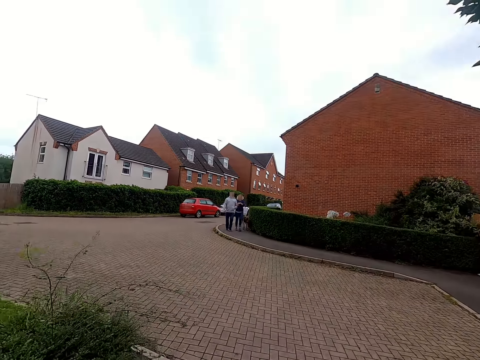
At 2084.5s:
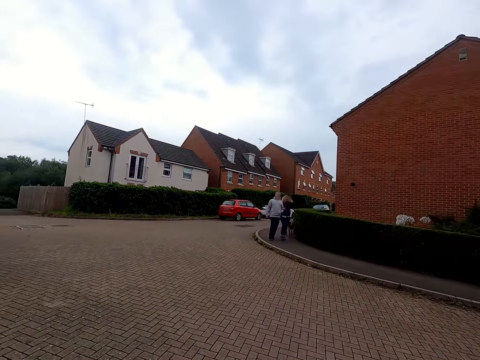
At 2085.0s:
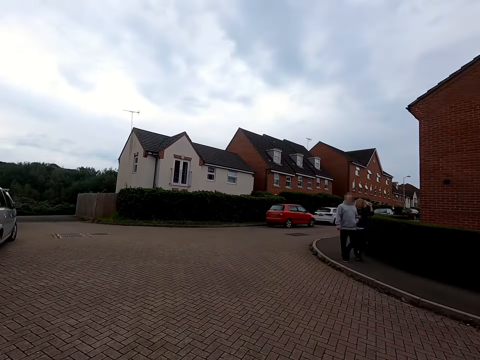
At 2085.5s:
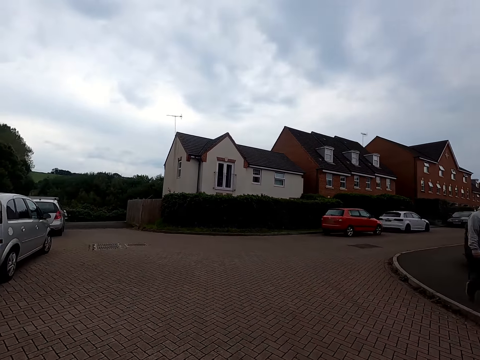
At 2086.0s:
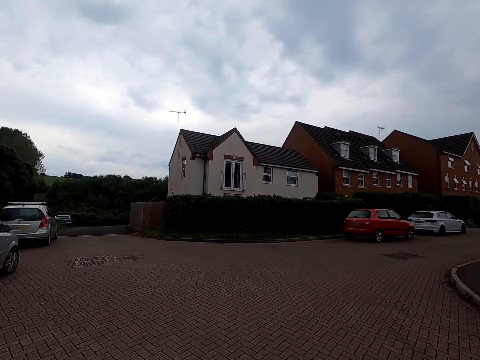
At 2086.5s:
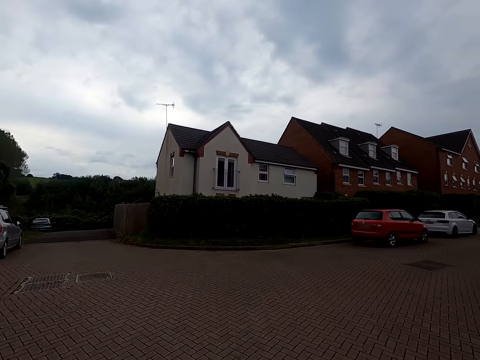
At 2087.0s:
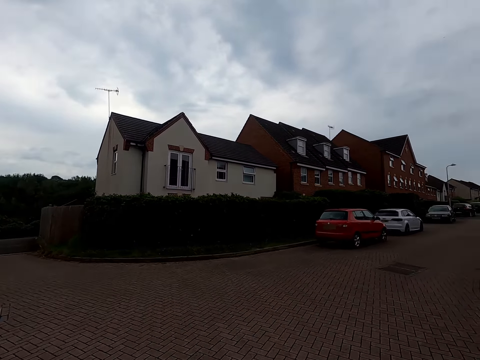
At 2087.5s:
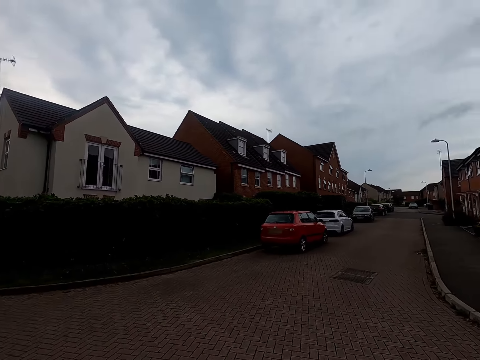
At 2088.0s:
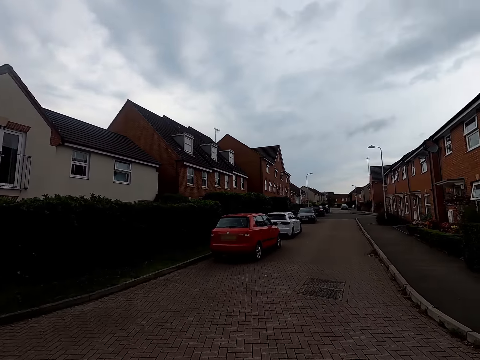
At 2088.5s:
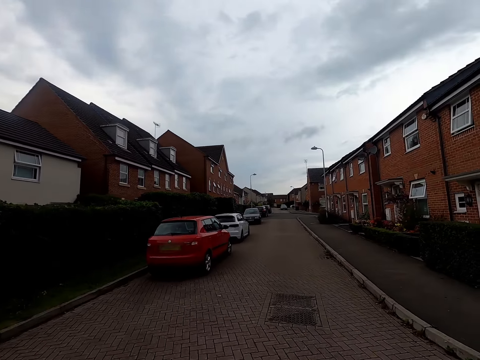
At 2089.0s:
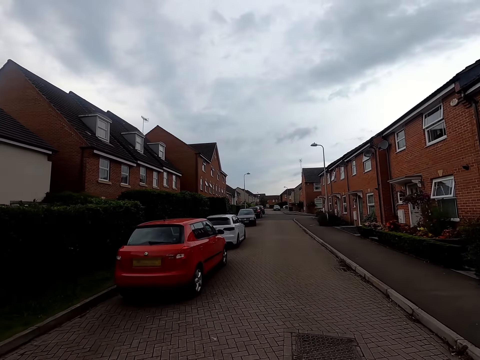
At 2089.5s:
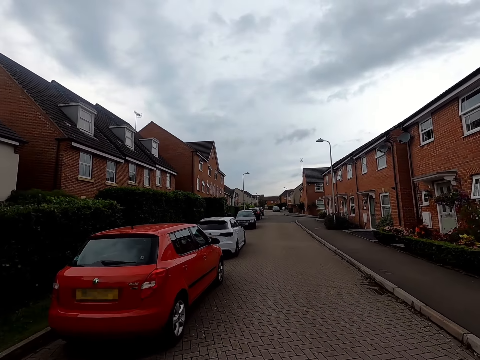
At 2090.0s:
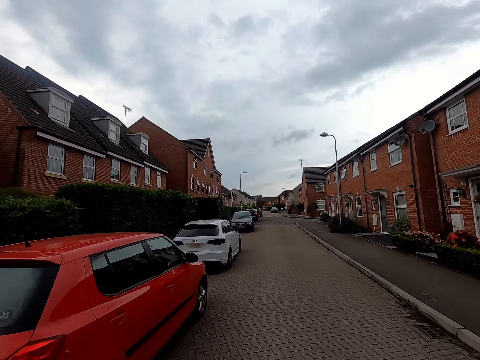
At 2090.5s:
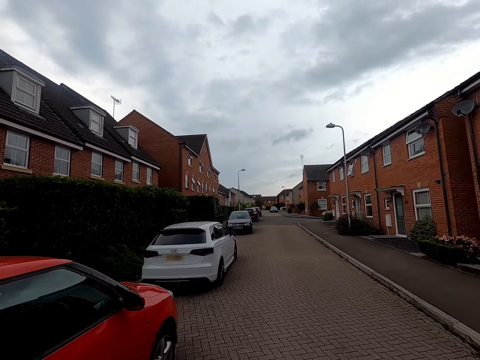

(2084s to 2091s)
A man and a woman walk past the camera wearer.

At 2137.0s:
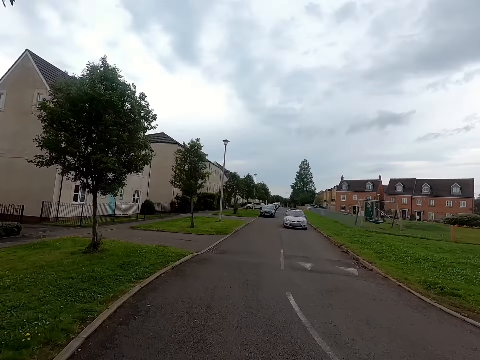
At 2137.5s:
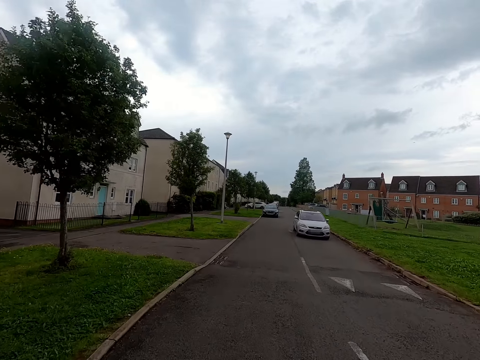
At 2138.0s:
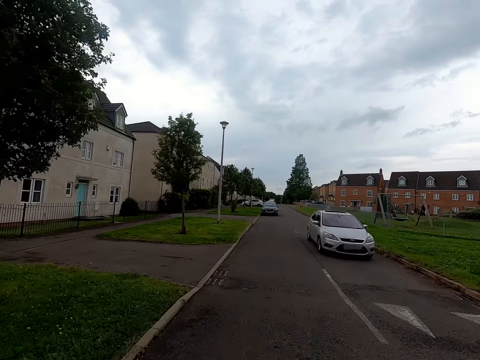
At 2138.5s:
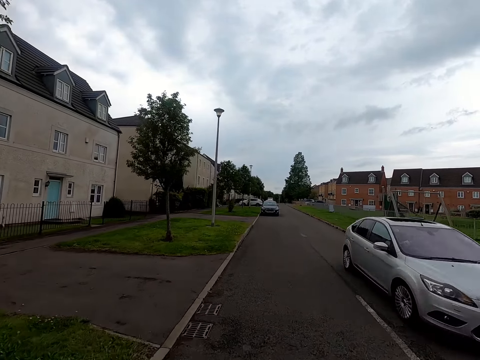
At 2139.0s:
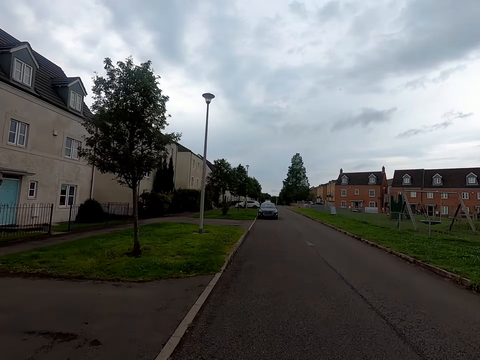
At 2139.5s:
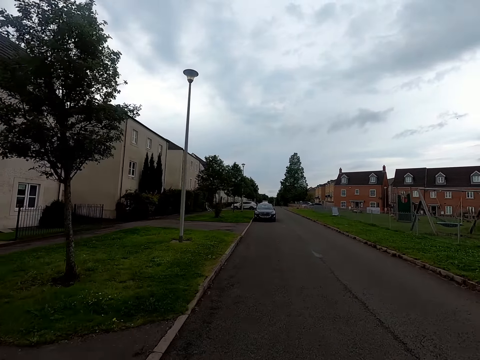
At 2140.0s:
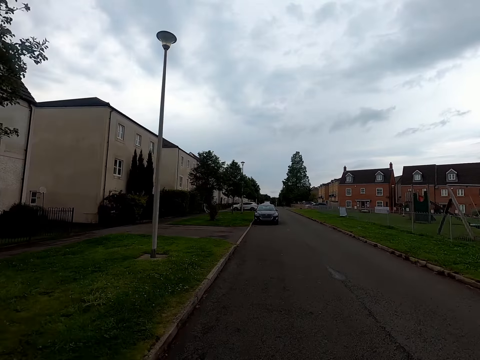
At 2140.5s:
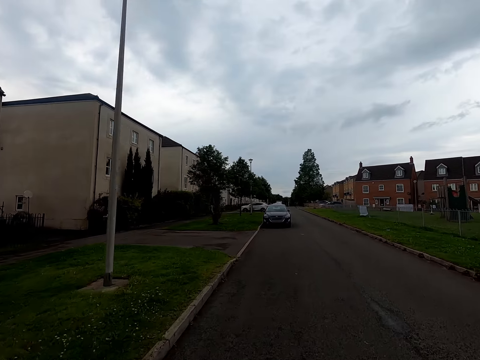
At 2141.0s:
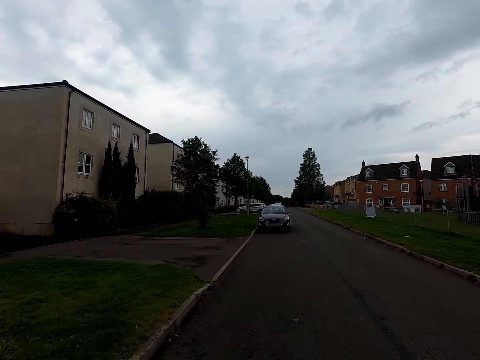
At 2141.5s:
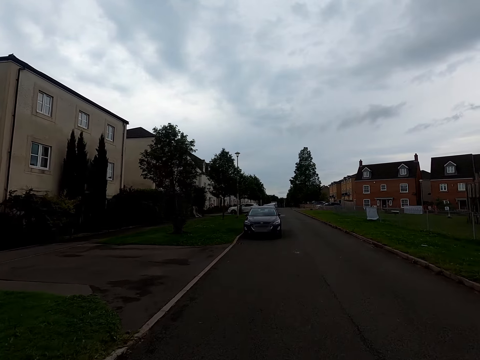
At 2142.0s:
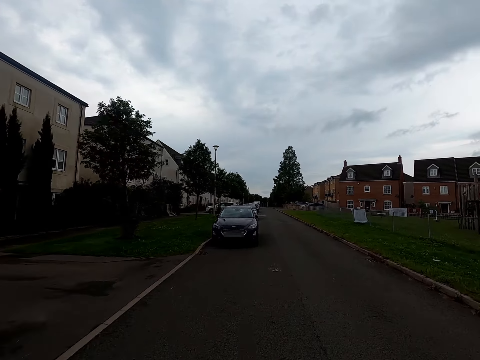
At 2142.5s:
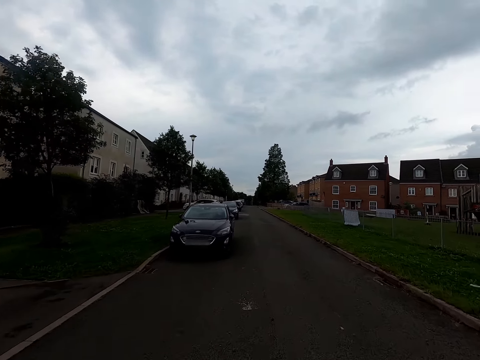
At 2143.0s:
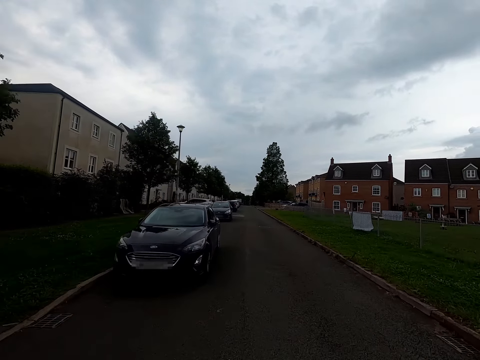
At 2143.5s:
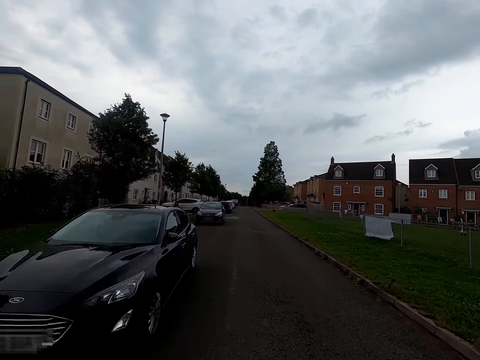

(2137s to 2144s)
A car drives past the camera wearer.

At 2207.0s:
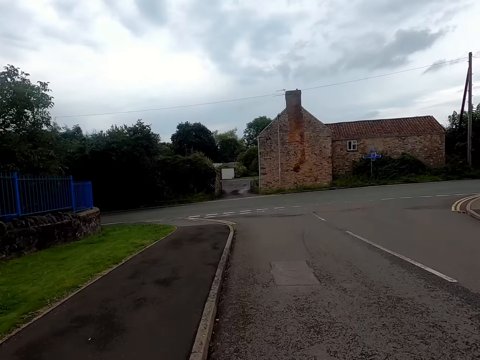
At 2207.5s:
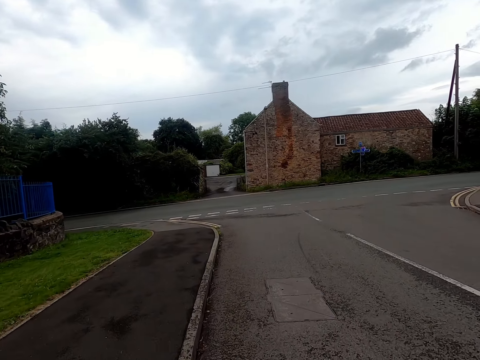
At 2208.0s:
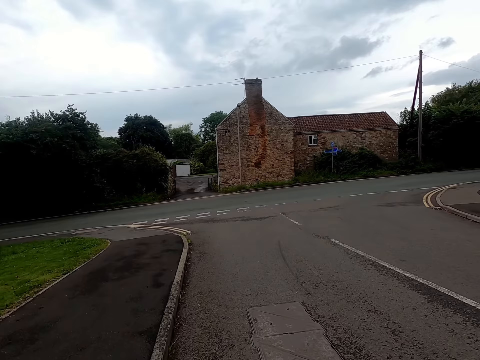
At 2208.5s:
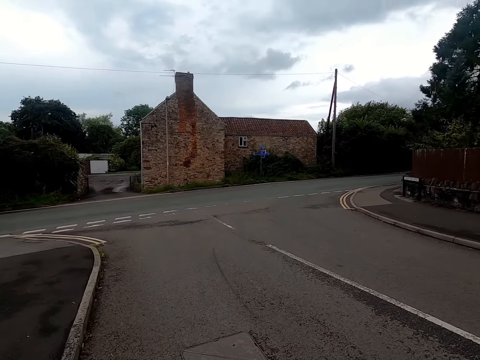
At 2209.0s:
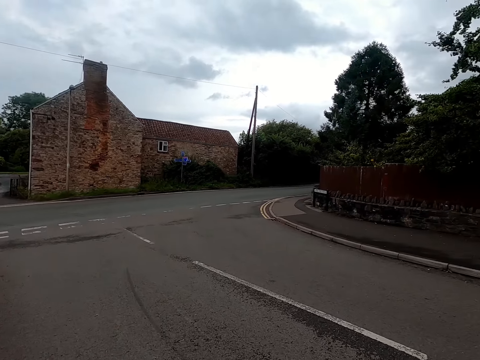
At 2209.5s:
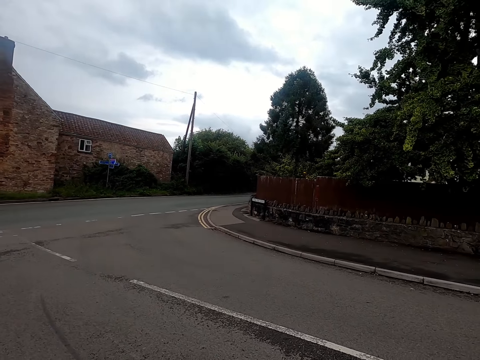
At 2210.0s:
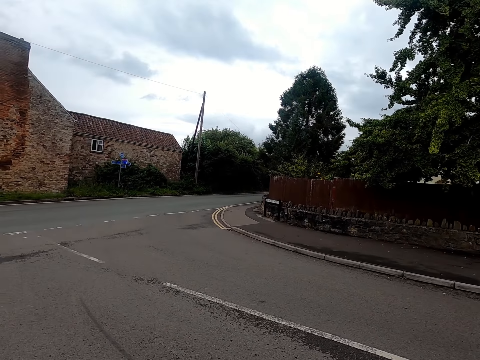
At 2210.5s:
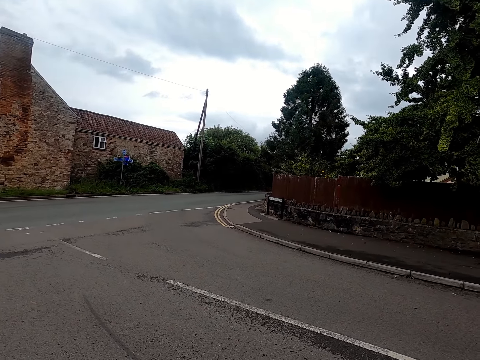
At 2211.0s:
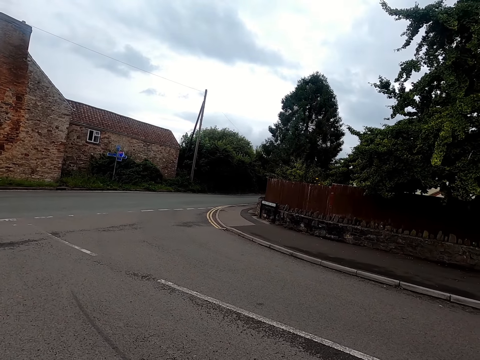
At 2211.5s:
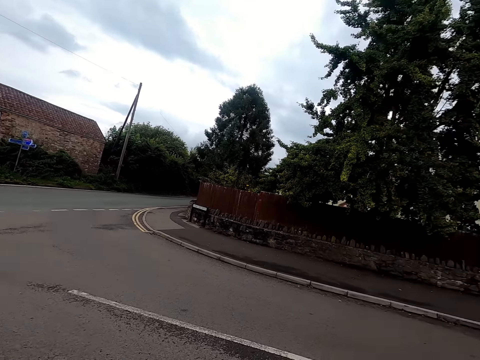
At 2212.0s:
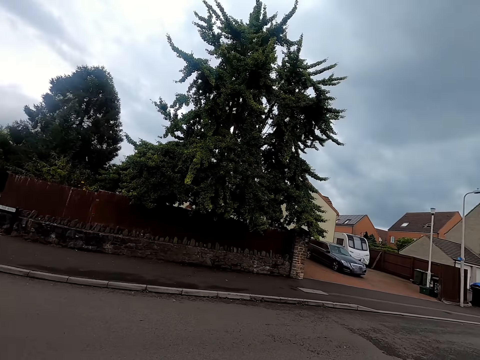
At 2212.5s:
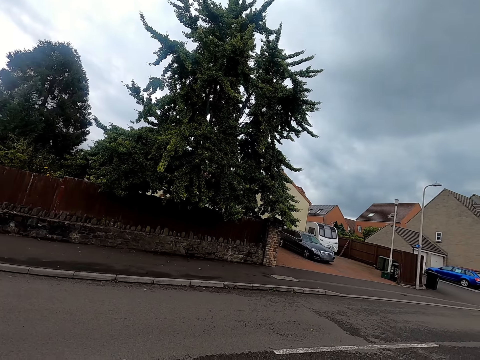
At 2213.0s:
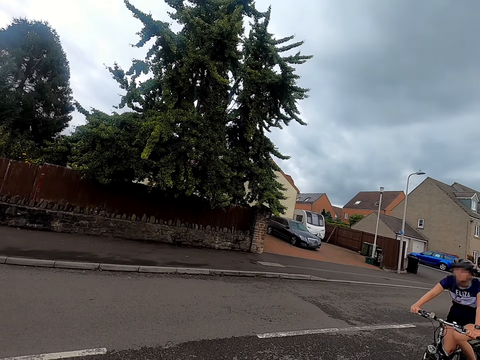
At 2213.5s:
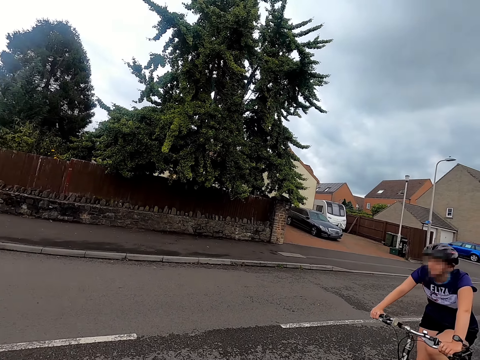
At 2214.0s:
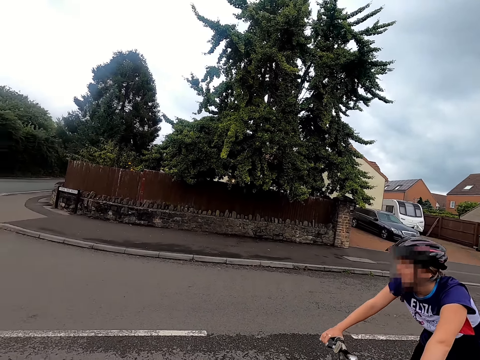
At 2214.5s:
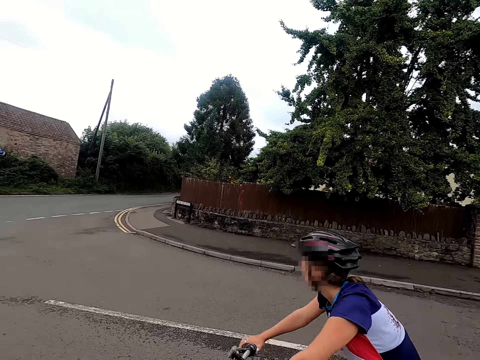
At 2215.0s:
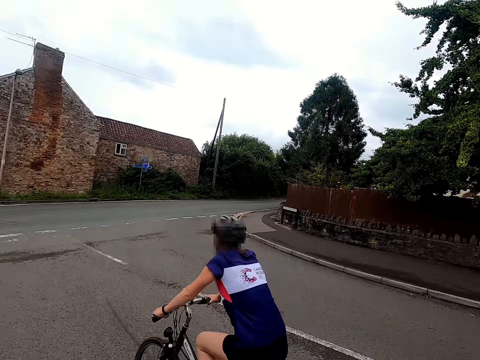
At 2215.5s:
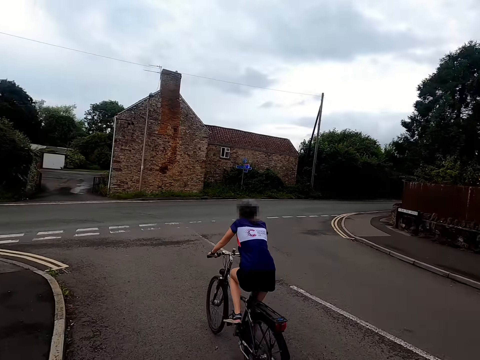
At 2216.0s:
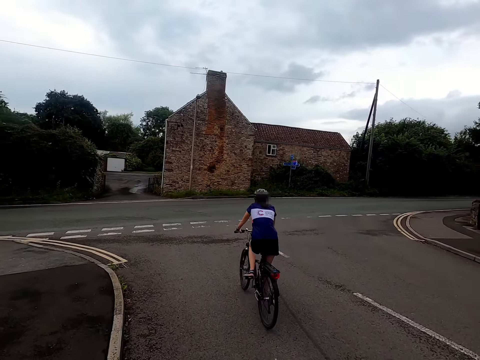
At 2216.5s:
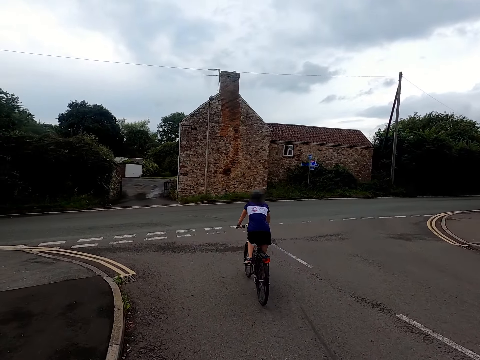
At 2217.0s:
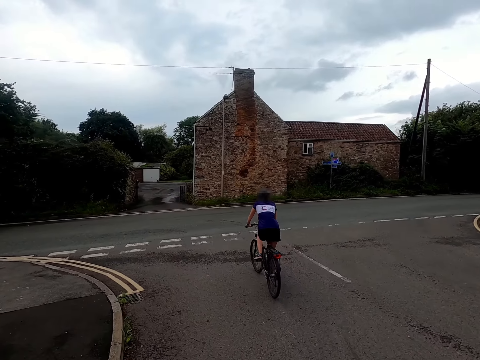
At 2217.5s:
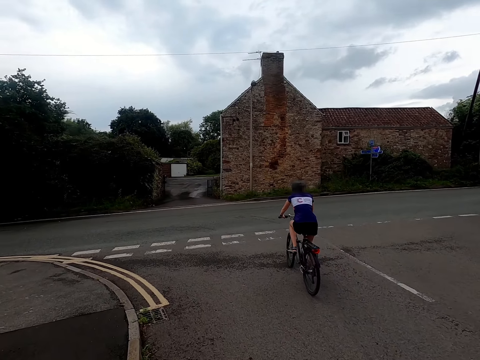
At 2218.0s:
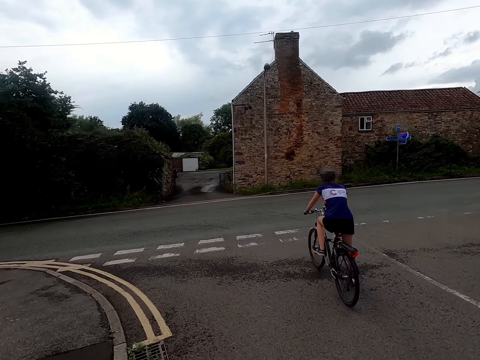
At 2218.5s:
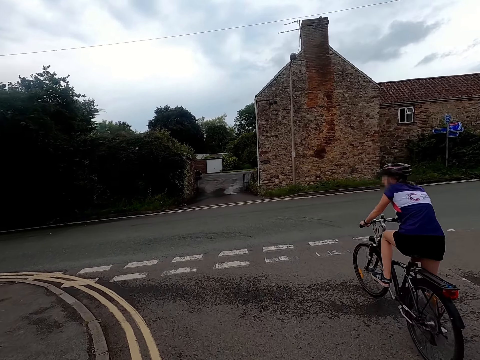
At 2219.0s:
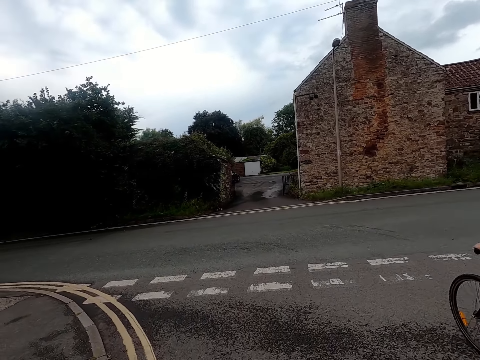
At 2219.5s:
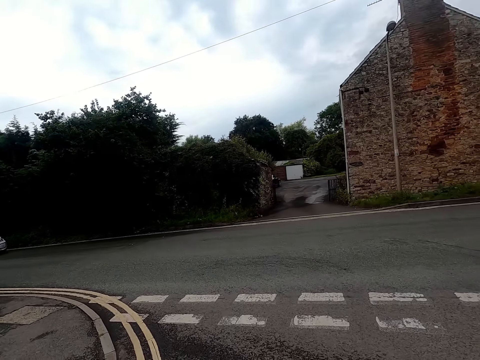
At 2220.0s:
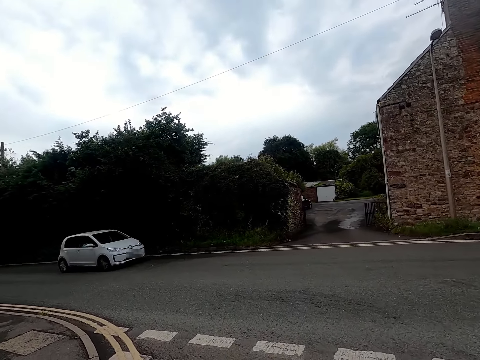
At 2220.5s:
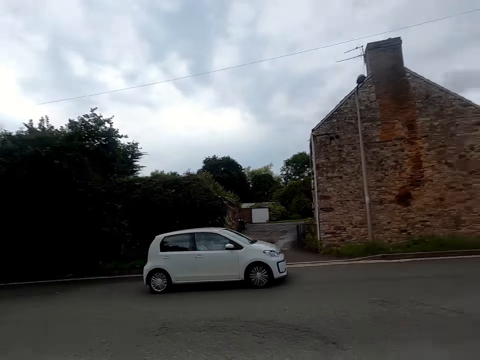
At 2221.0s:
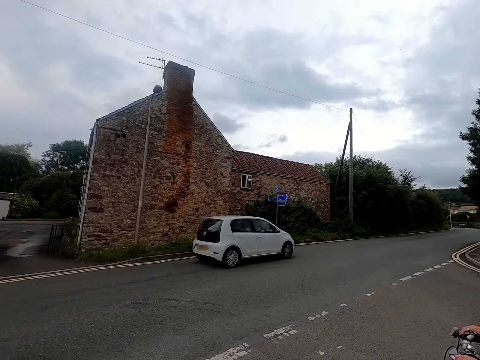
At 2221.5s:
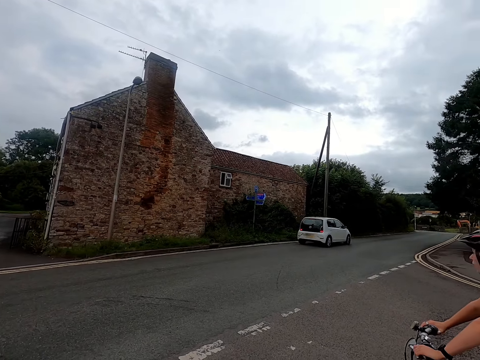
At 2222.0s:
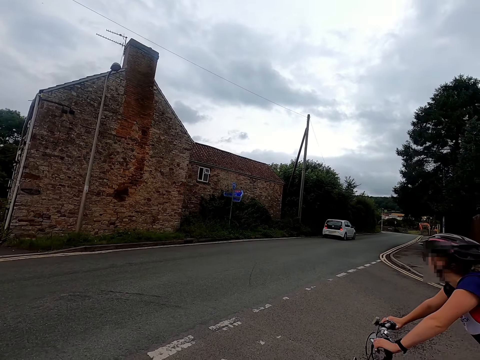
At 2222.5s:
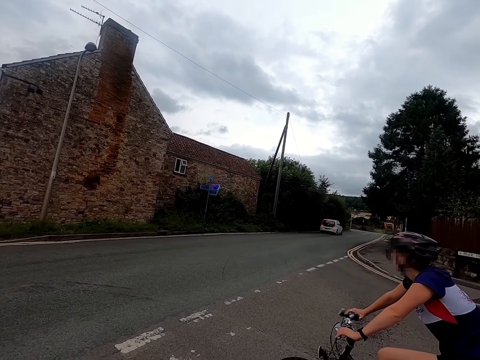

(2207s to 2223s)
The camera wearer stops and looks around. They talk to a man. The man rides a bicycle on the road with both hands on the handlebar. The man interacts with the camera wearer. The man stops riding the bicycle with both hands at a T-junction. A vehicle drives past the camera wearer. The camera wearer stops riding the bicycle with both hands at a T-junction.
